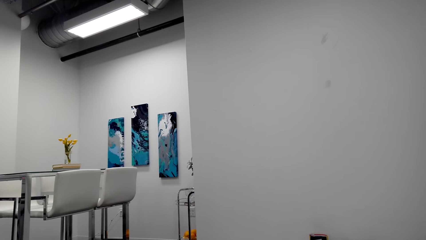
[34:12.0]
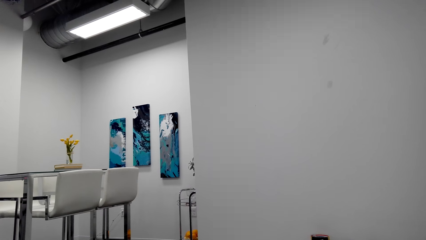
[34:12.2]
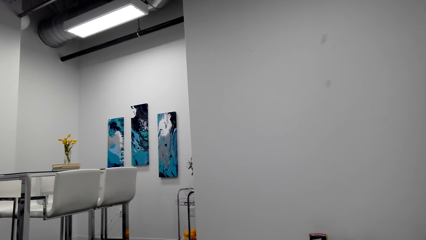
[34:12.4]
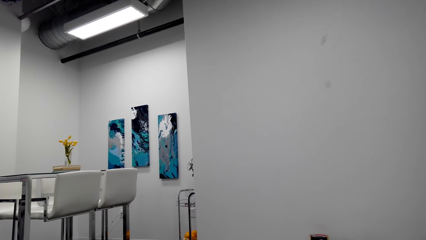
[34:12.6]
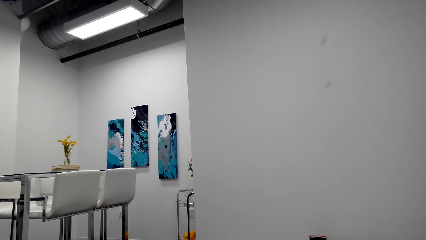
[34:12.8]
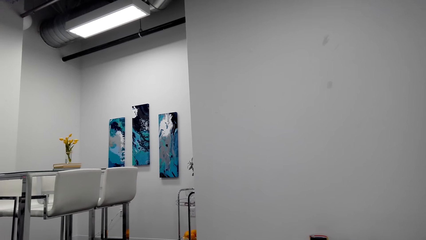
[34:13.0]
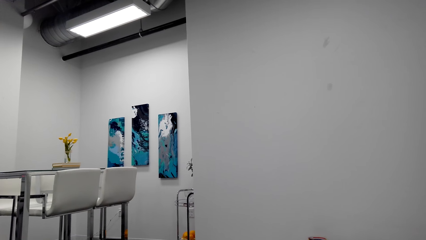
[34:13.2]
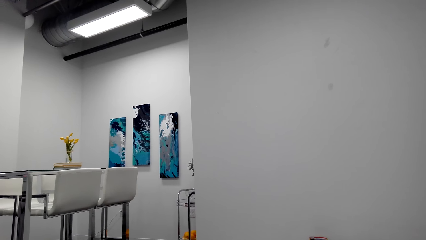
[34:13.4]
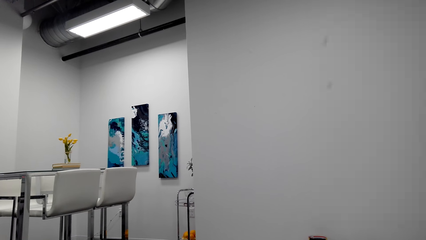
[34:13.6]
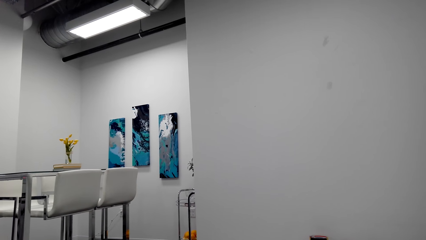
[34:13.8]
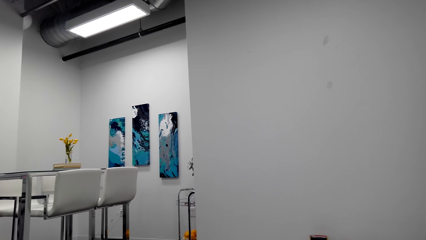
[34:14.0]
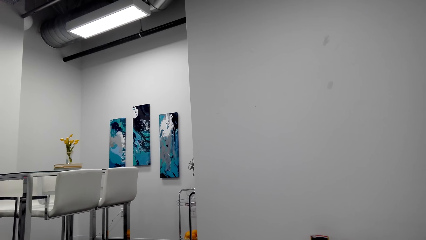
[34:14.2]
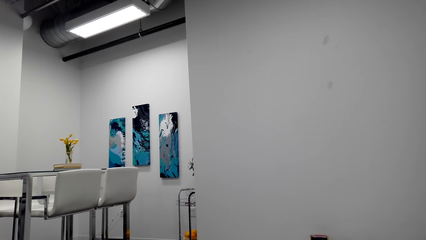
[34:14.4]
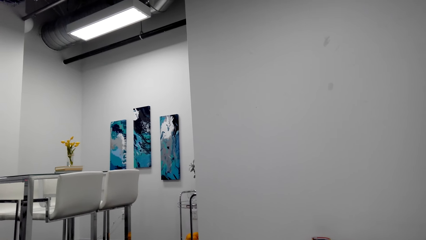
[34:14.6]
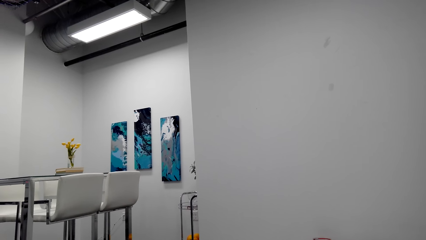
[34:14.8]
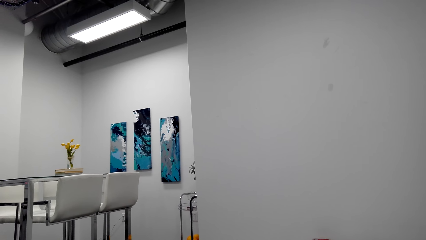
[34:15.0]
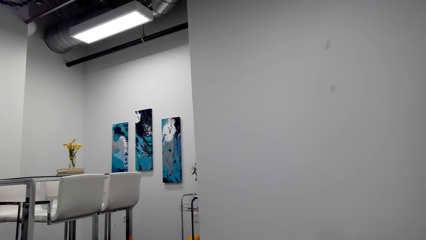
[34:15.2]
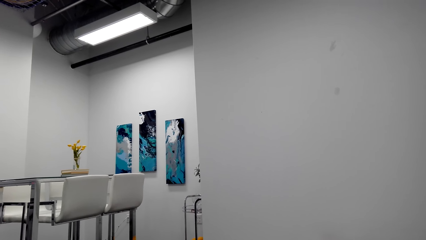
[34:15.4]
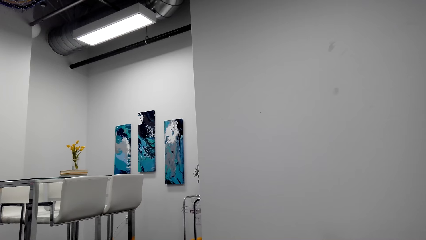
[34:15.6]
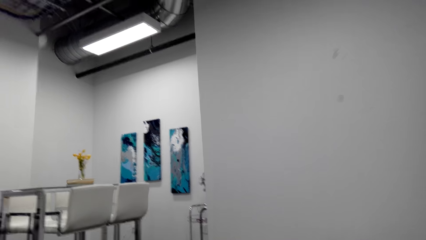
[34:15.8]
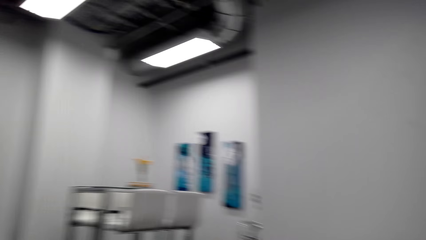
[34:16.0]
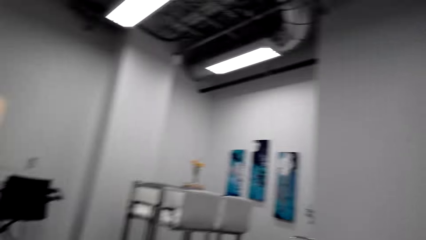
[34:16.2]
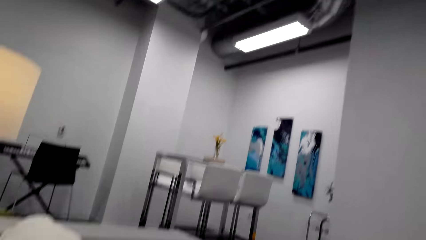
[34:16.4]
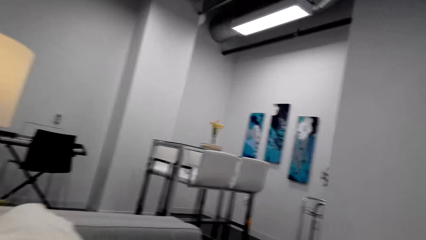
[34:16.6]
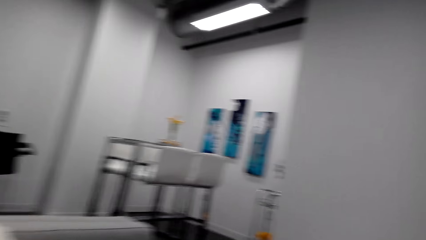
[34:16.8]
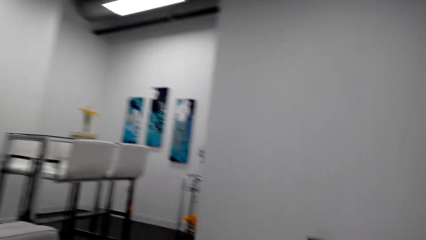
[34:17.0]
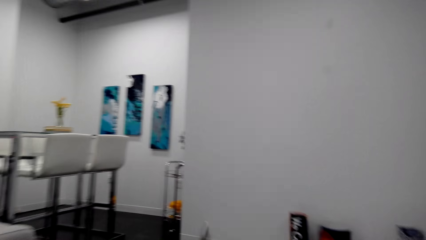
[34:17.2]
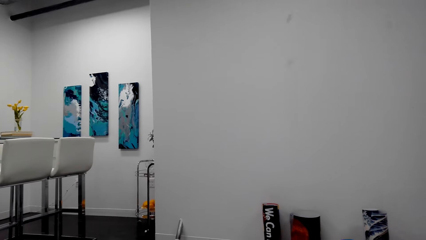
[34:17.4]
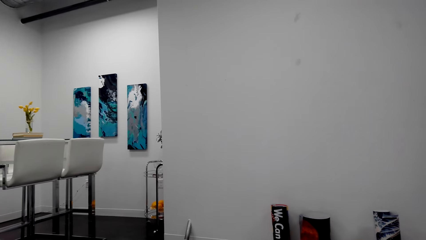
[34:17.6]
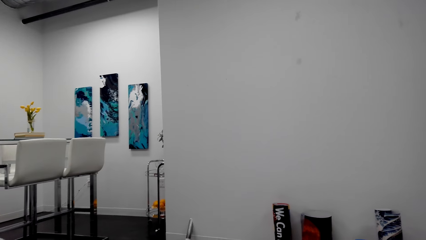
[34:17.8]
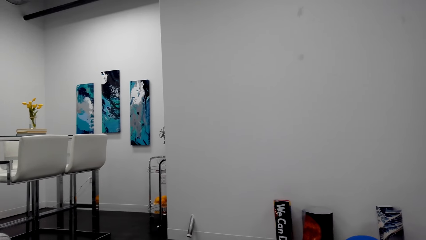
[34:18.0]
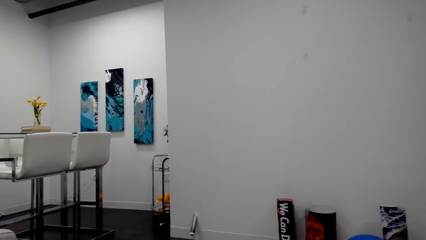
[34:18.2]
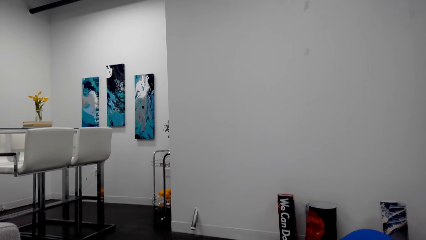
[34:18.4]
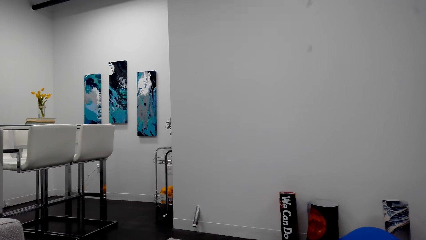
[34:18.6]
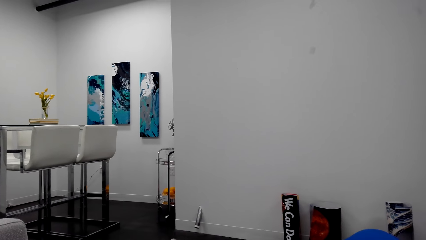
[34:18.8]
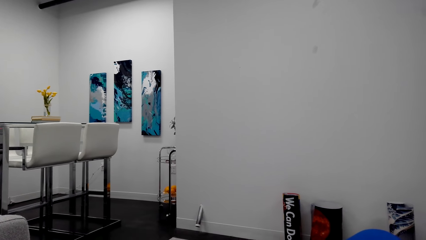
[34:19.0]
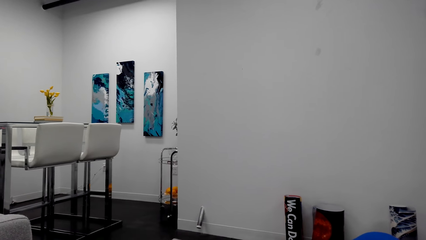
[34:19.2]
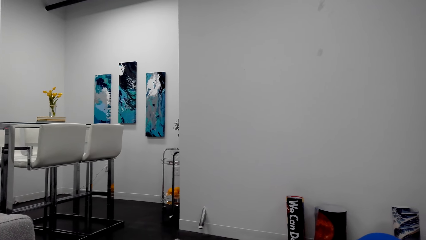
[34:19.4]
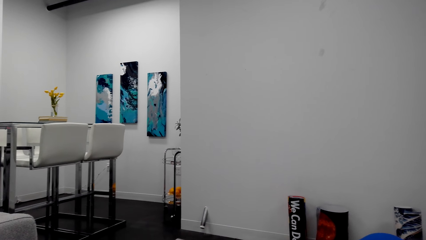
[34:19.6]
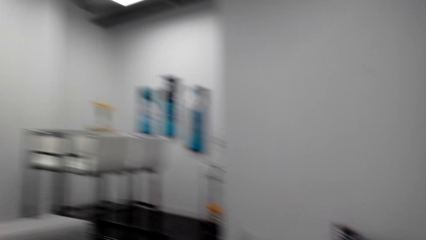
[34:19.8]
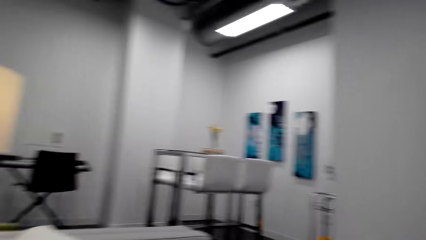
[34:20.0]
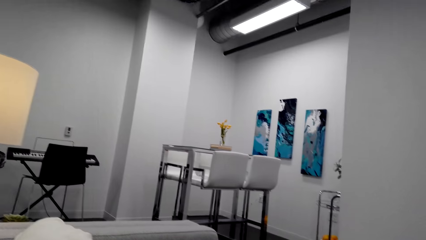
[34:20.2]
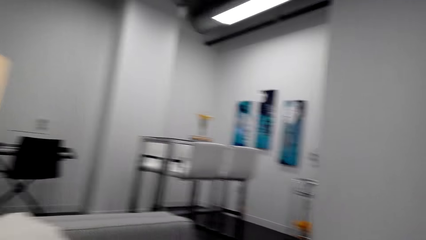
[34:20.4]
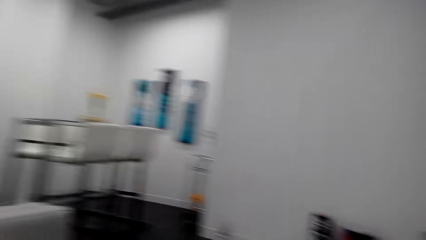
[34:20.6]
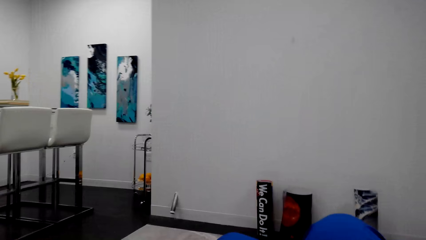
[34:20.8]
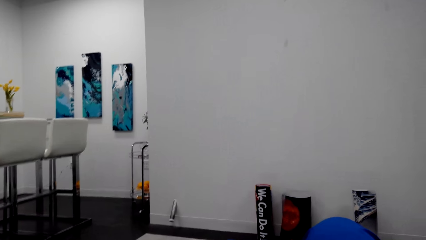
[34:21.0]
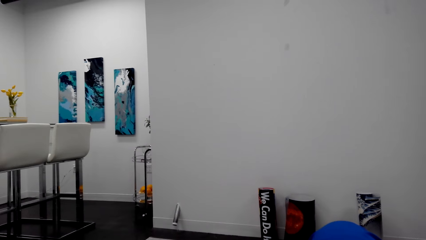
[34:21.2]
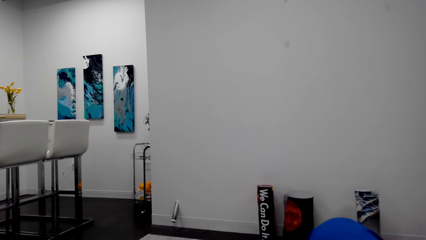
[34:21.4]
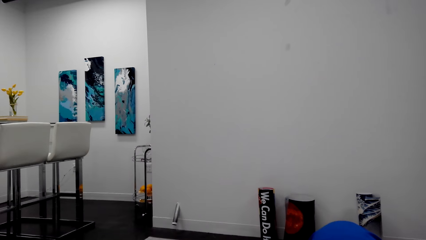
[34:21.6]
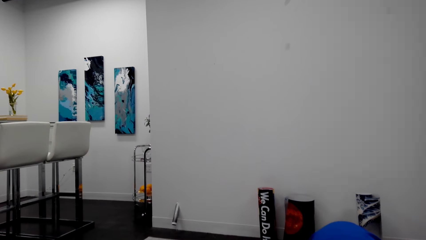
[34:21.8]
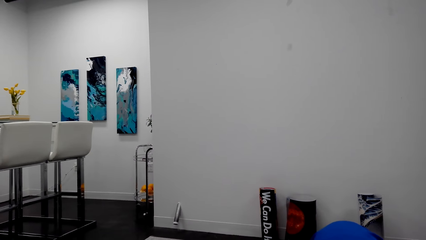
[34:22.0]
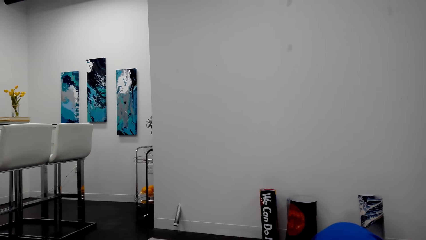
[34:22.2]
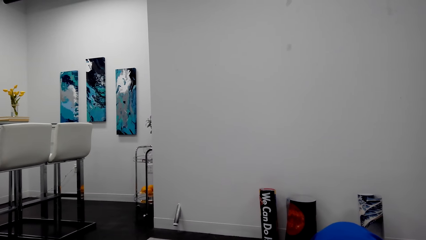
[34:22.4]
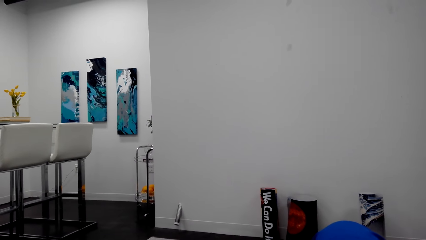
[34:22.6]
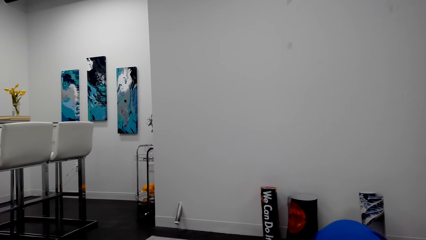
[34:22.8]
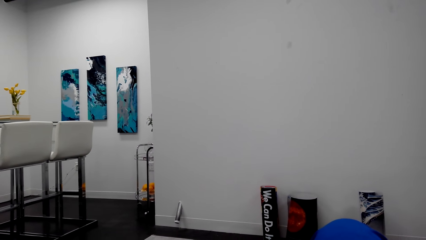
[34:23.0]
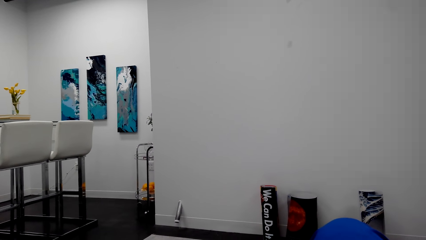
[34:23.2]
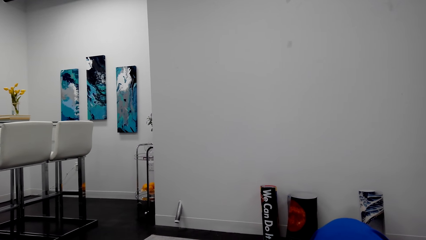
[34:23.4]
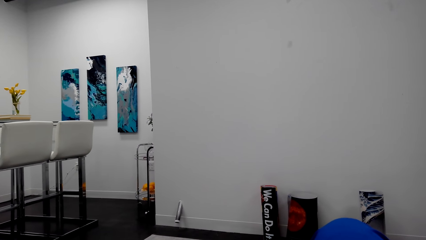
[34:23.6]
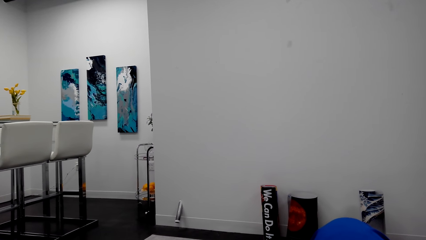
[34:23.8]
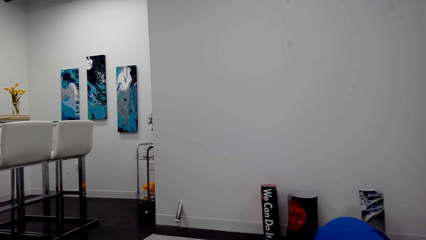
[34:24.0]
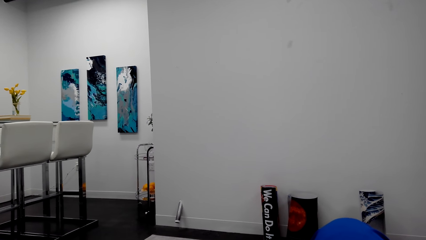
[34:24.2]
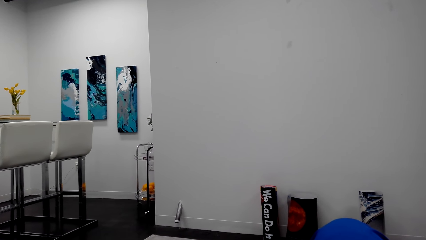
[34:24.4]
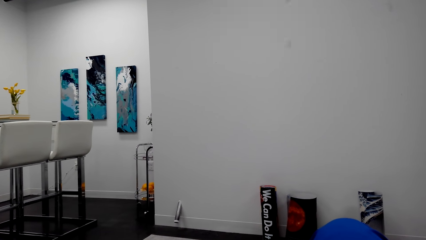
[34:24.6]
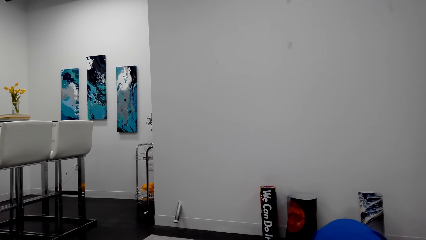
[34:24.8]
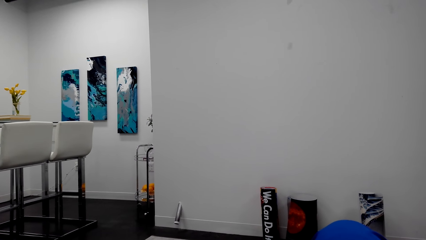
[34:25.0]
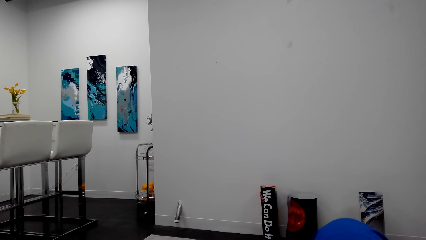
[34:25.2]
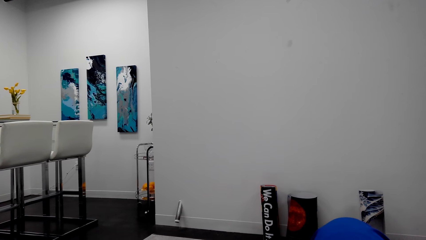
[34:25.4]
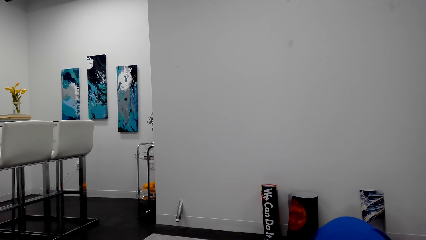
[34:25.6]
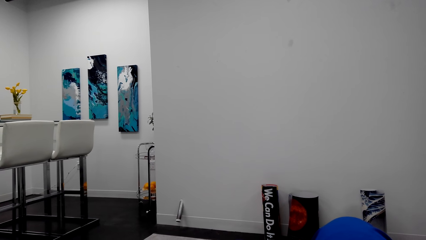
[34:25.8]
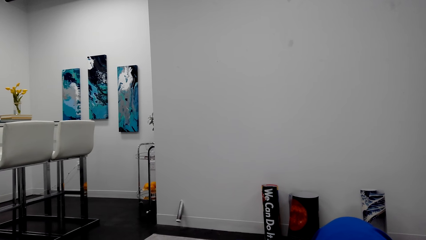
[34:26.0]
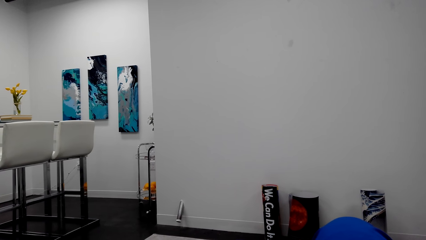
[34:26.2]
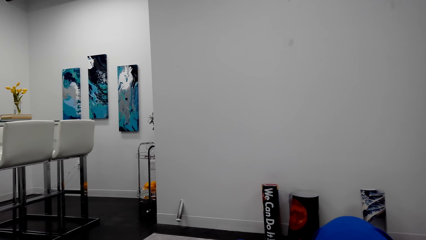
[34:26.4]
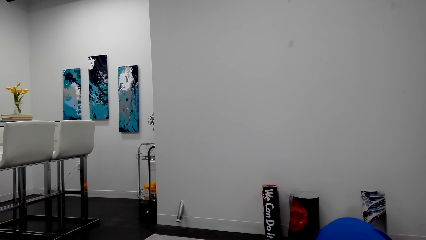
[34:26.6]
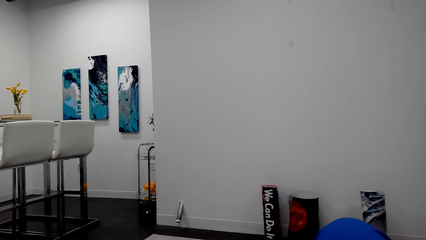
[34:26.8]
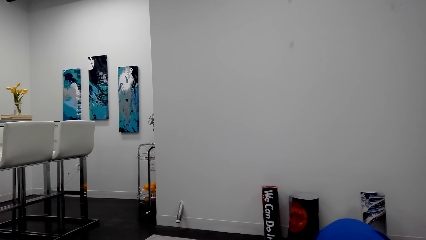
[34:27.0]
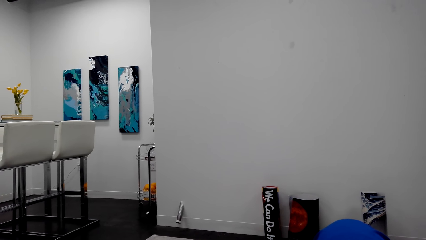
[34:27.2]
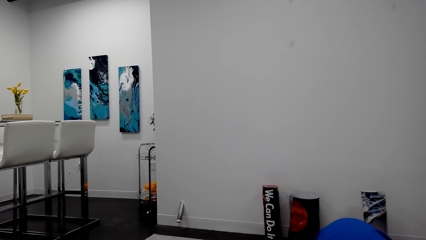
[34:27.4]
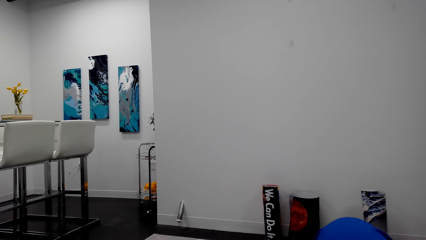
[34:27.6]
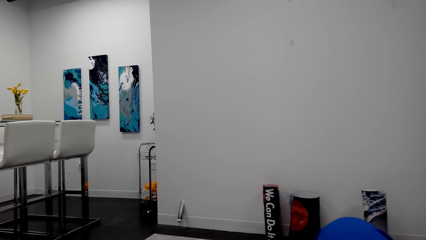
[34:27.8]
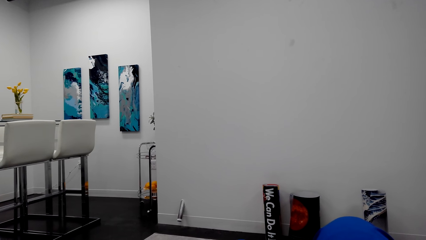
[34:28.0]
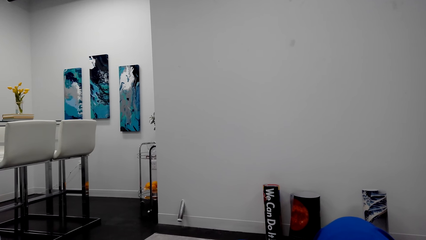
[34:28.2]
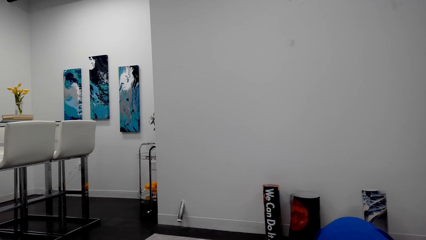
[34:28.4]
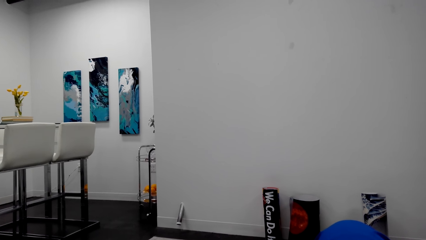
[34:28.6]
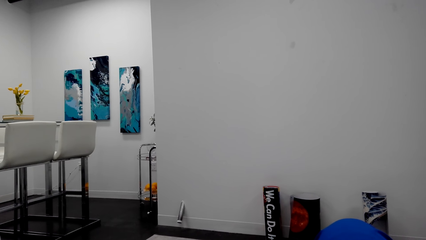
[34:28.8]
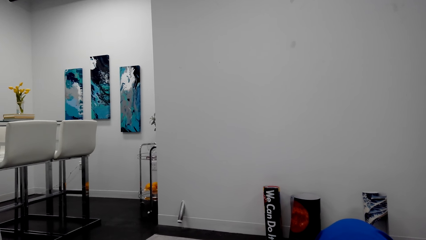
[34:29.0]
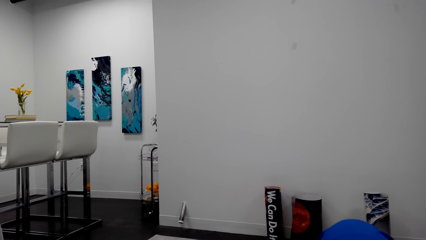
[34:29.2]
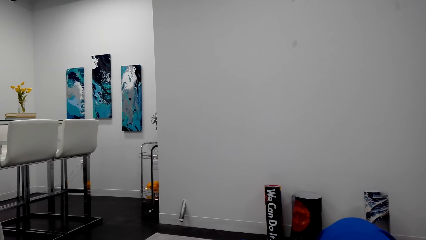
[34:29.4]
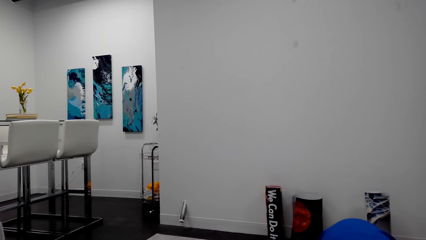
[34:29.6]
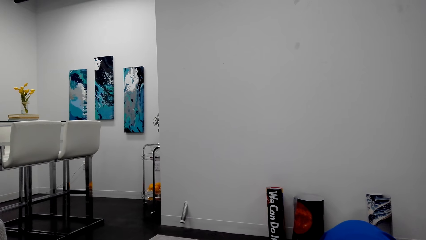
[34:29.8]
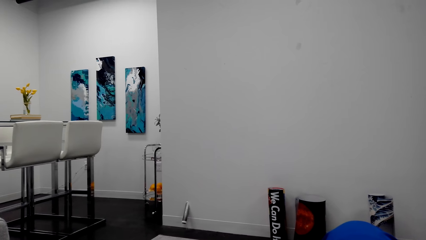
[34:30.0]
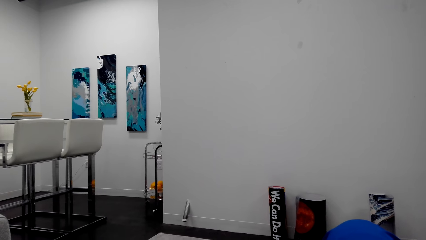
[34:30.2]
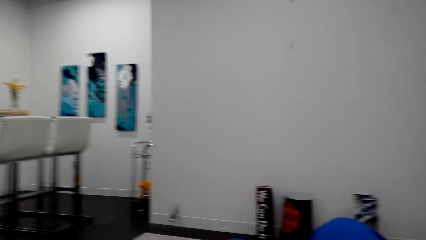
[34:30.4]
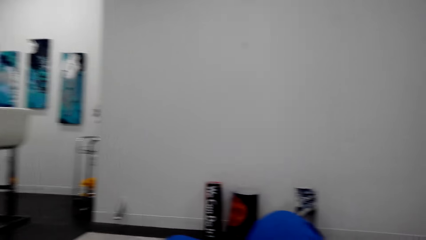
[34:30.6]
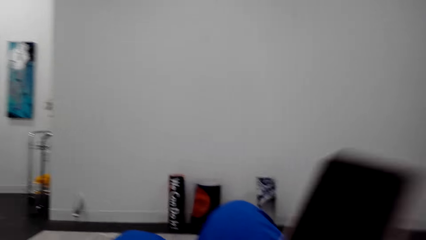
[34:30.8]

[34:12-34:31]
The camera wearer looks around the dining table. They turn around the living room. They look forward. They converse. They converse again.
